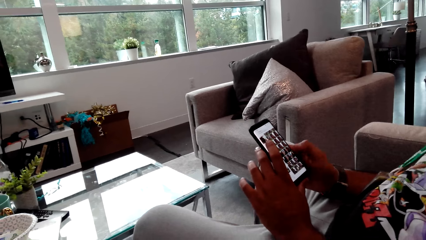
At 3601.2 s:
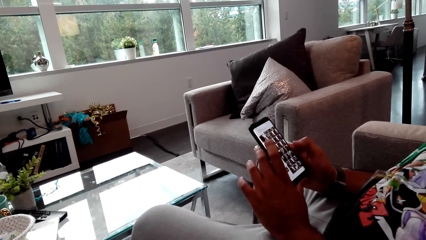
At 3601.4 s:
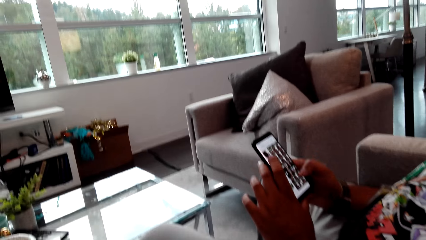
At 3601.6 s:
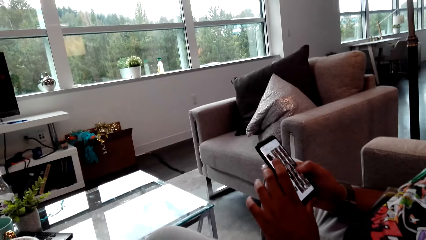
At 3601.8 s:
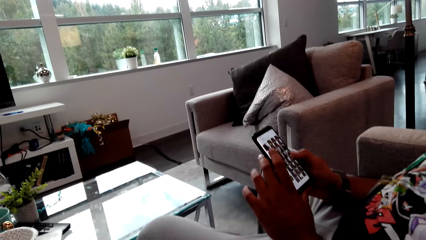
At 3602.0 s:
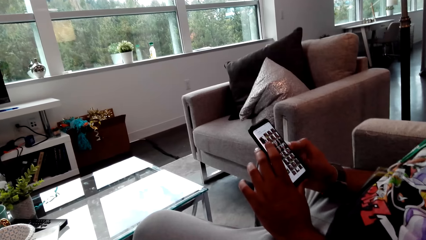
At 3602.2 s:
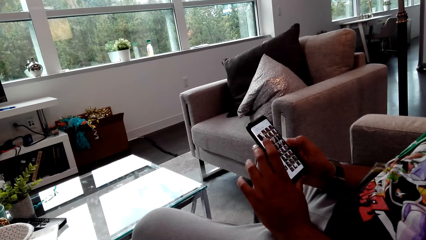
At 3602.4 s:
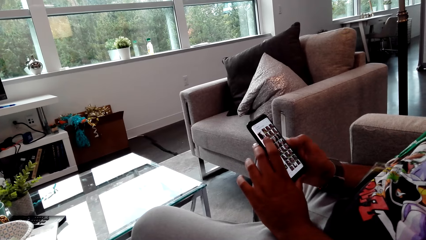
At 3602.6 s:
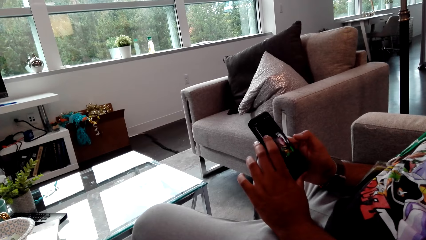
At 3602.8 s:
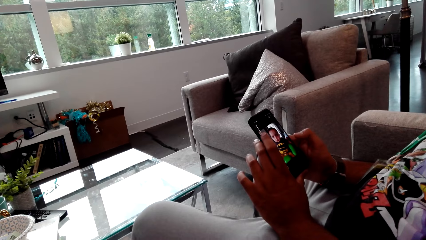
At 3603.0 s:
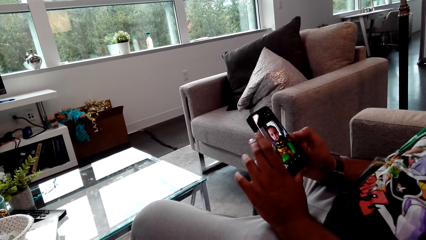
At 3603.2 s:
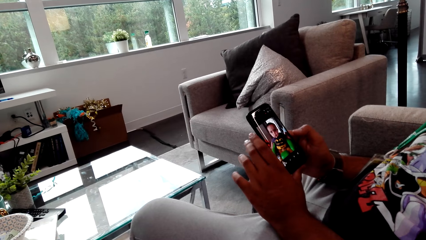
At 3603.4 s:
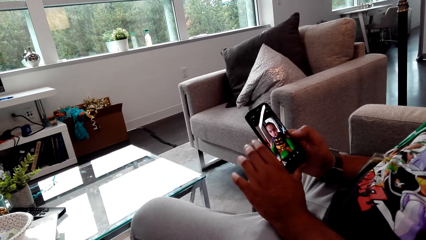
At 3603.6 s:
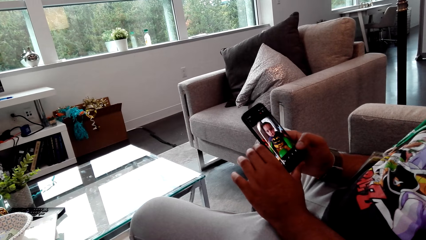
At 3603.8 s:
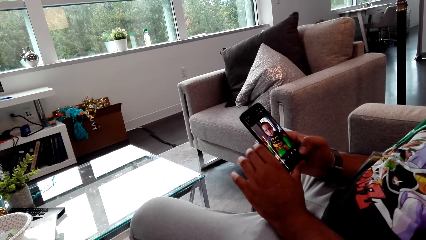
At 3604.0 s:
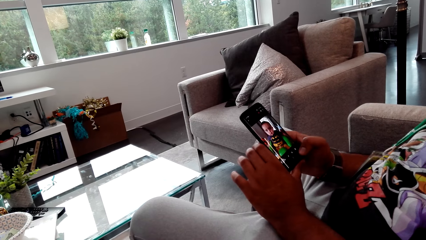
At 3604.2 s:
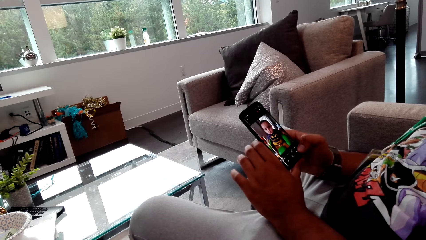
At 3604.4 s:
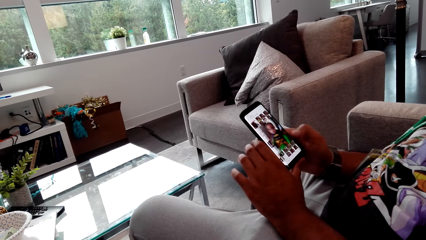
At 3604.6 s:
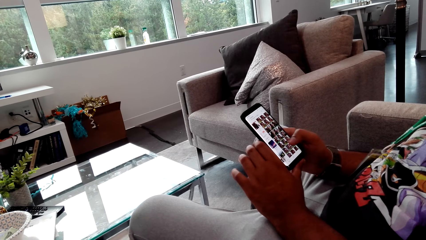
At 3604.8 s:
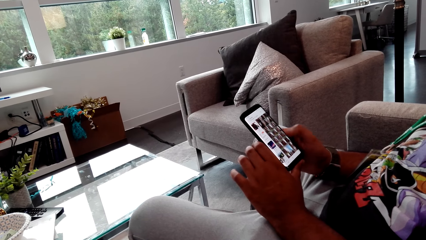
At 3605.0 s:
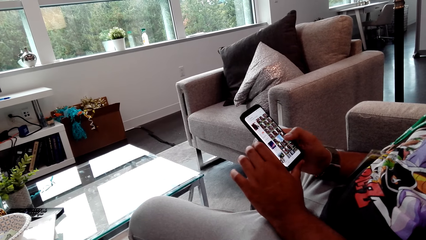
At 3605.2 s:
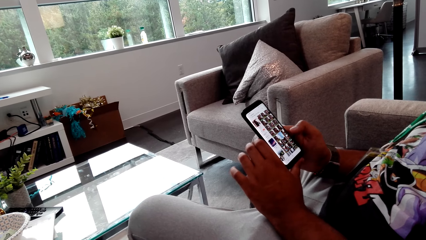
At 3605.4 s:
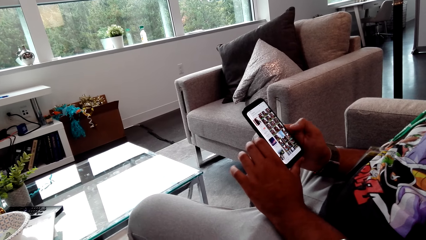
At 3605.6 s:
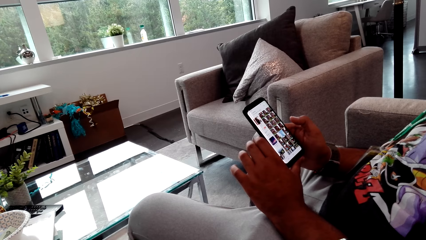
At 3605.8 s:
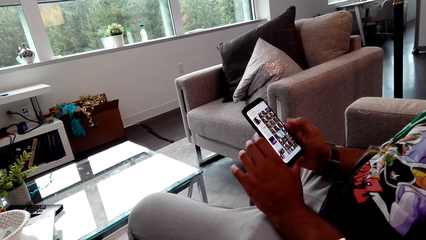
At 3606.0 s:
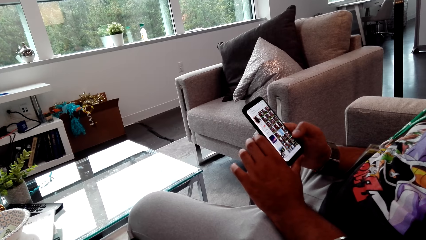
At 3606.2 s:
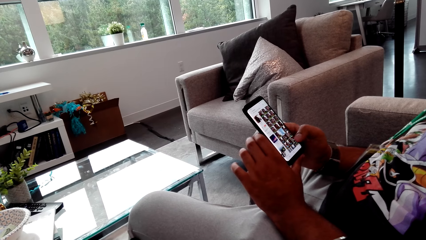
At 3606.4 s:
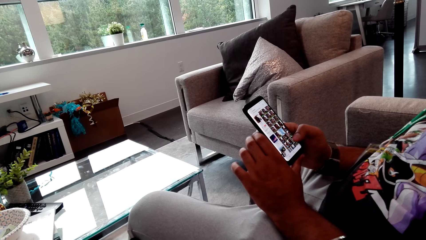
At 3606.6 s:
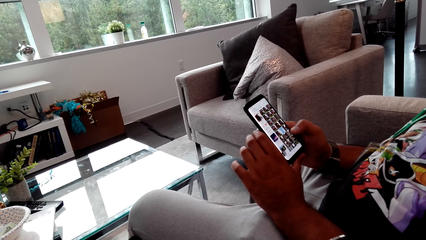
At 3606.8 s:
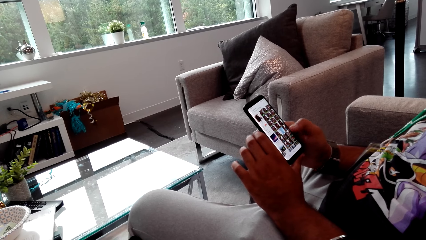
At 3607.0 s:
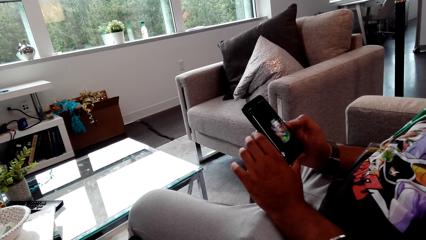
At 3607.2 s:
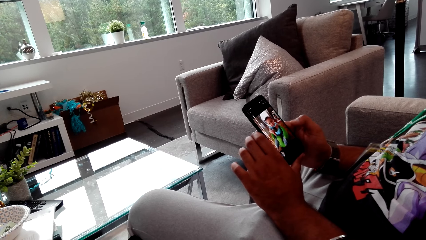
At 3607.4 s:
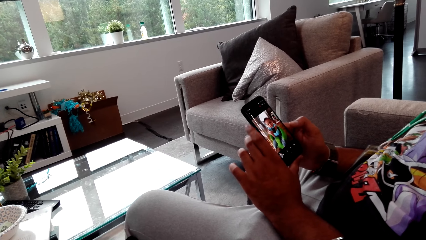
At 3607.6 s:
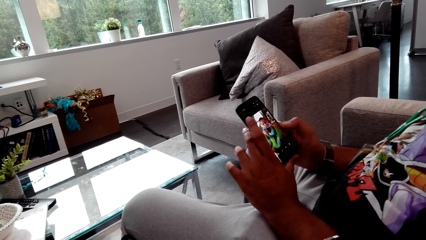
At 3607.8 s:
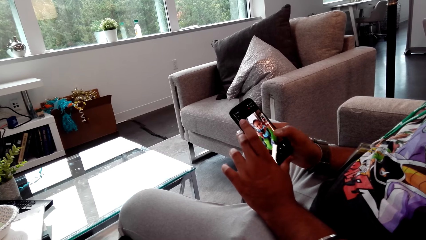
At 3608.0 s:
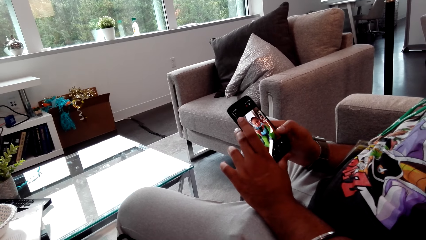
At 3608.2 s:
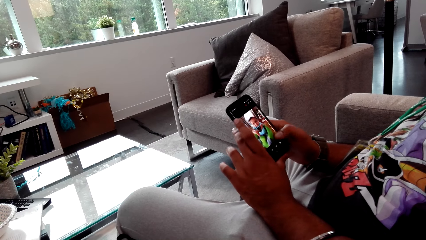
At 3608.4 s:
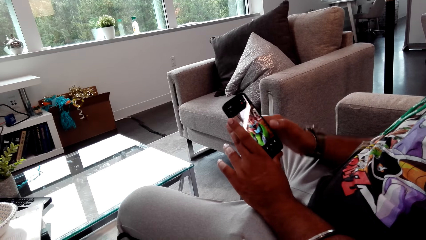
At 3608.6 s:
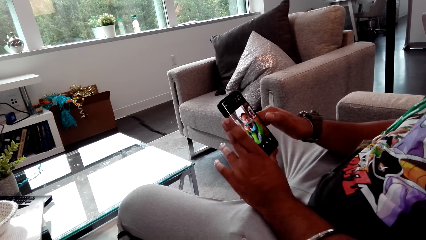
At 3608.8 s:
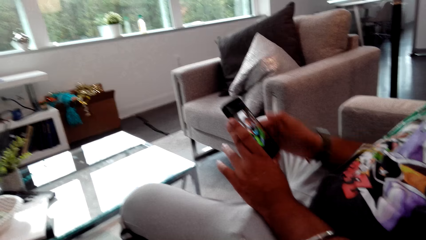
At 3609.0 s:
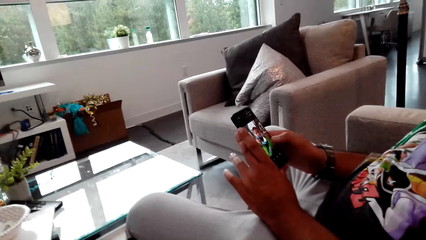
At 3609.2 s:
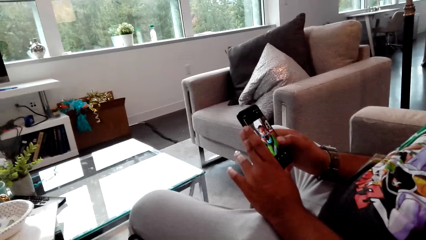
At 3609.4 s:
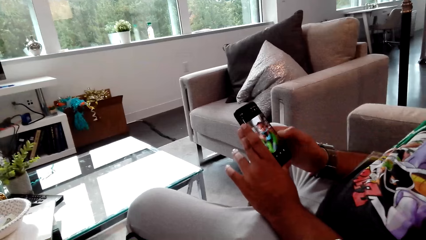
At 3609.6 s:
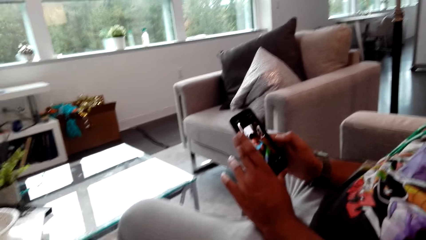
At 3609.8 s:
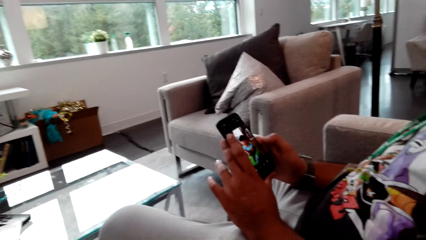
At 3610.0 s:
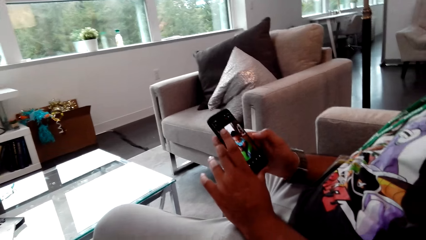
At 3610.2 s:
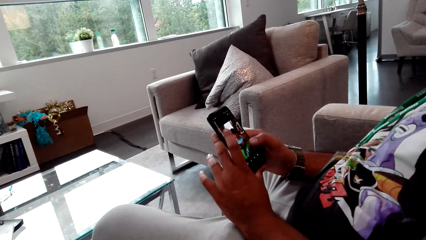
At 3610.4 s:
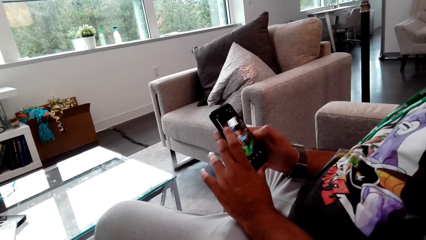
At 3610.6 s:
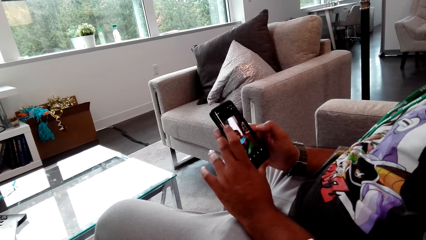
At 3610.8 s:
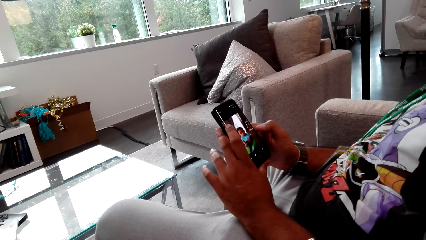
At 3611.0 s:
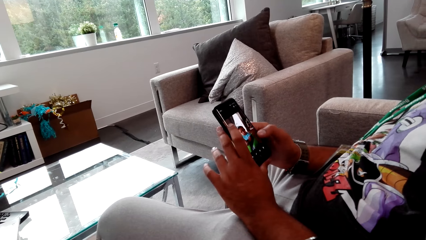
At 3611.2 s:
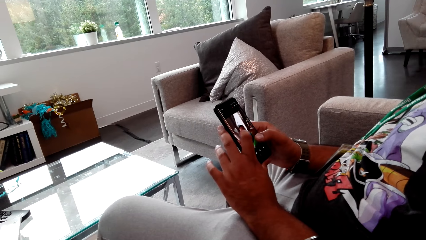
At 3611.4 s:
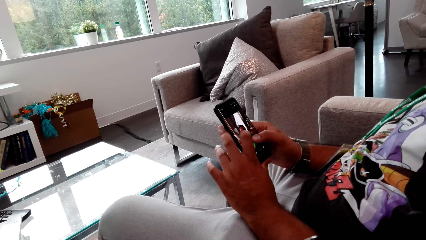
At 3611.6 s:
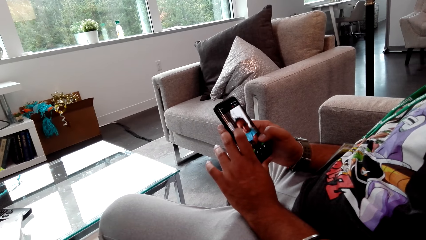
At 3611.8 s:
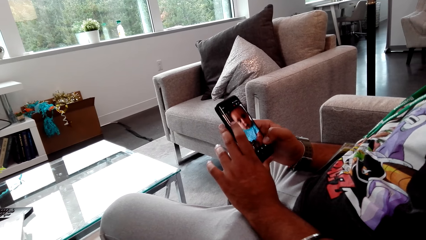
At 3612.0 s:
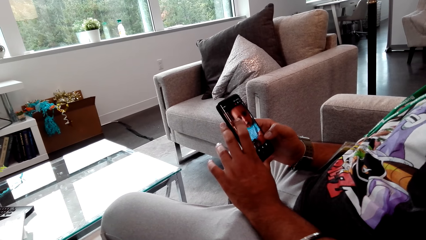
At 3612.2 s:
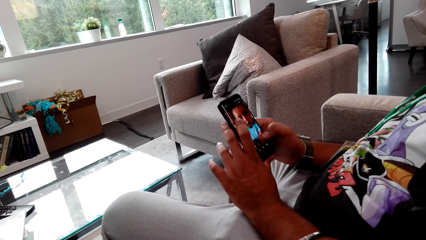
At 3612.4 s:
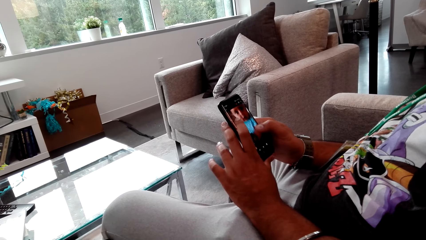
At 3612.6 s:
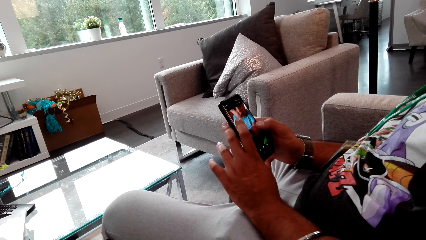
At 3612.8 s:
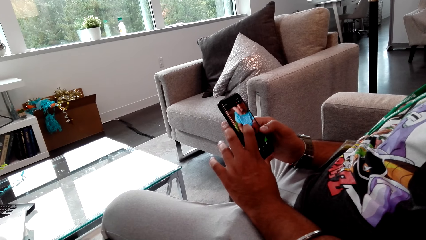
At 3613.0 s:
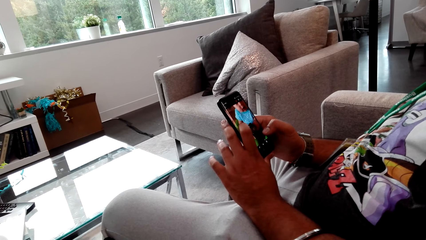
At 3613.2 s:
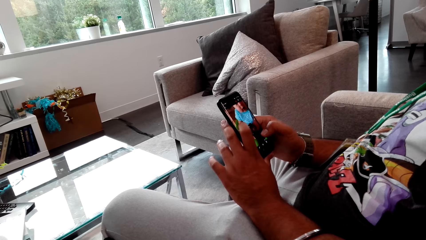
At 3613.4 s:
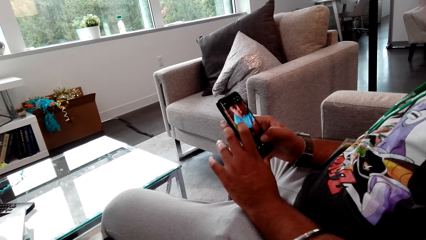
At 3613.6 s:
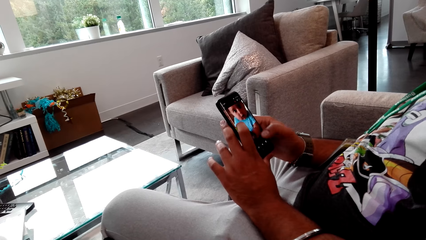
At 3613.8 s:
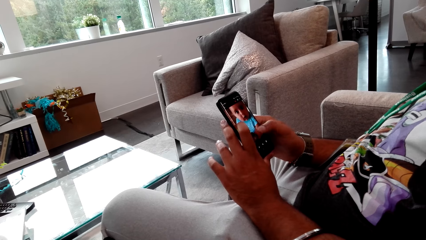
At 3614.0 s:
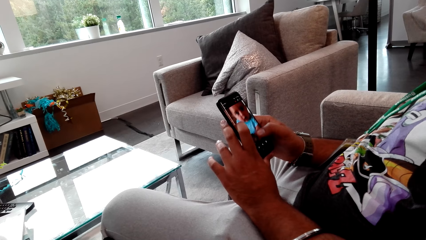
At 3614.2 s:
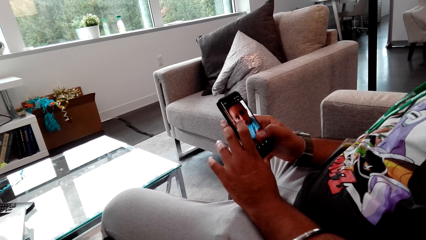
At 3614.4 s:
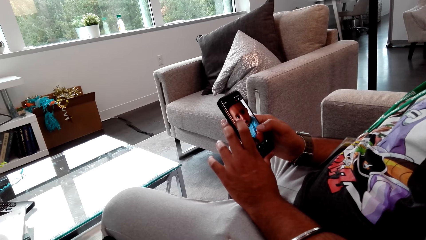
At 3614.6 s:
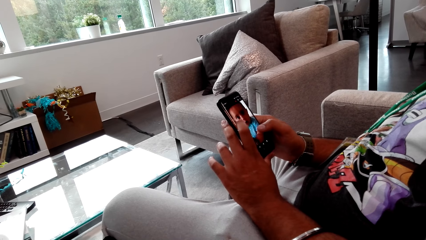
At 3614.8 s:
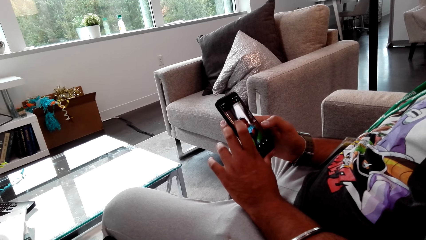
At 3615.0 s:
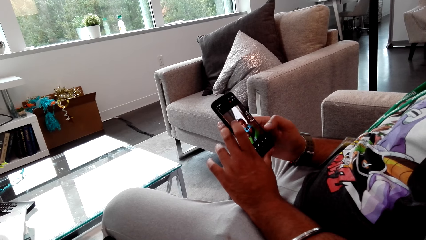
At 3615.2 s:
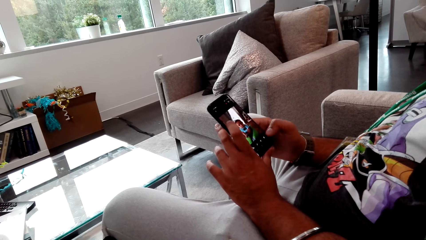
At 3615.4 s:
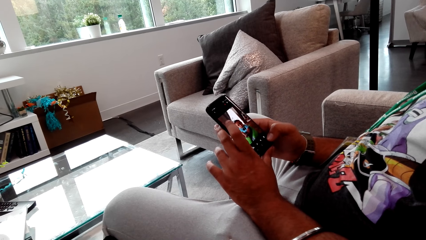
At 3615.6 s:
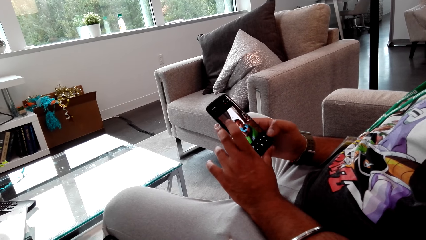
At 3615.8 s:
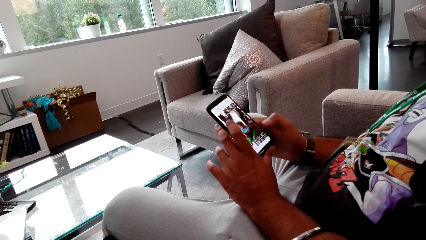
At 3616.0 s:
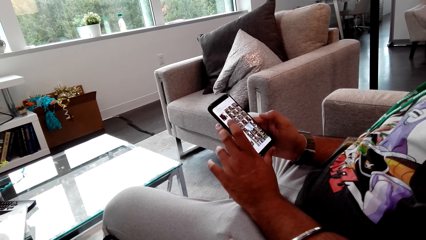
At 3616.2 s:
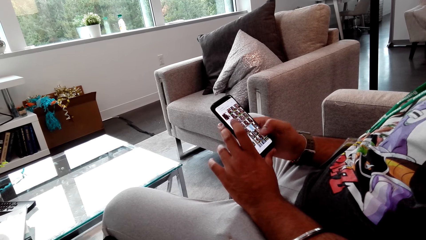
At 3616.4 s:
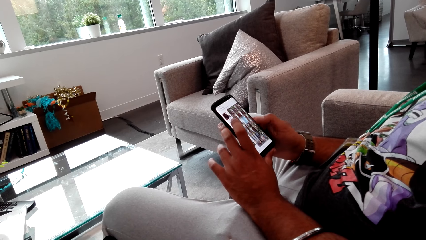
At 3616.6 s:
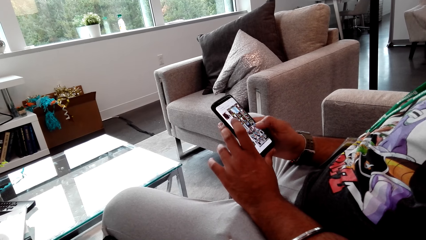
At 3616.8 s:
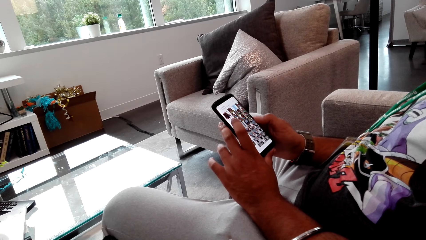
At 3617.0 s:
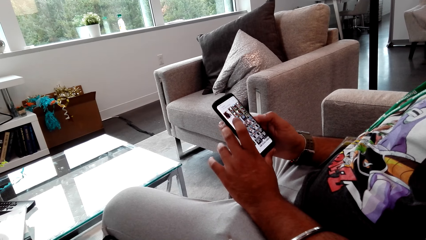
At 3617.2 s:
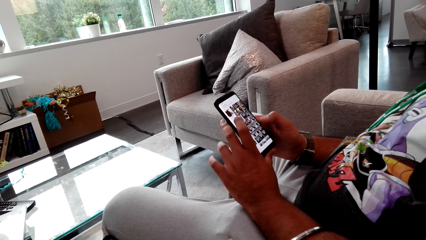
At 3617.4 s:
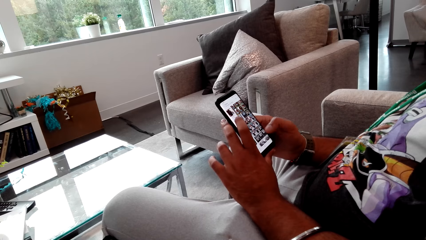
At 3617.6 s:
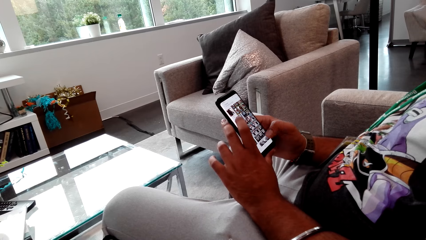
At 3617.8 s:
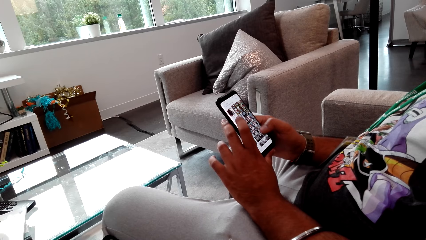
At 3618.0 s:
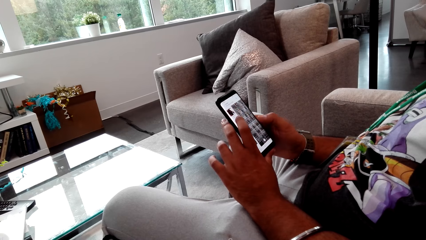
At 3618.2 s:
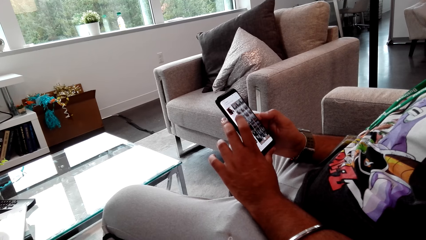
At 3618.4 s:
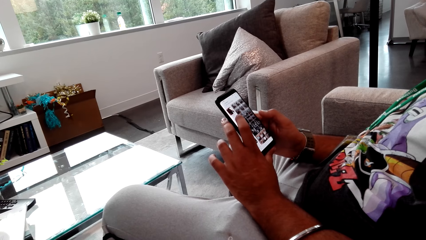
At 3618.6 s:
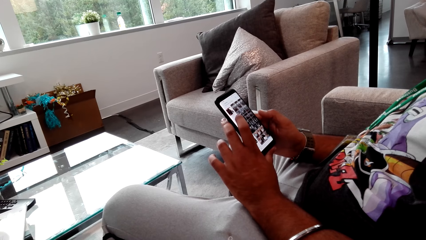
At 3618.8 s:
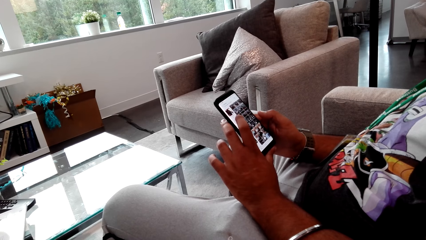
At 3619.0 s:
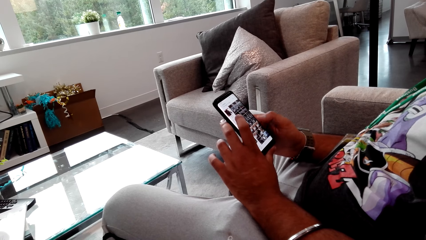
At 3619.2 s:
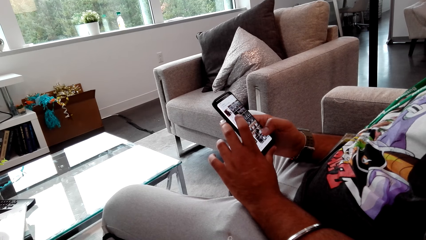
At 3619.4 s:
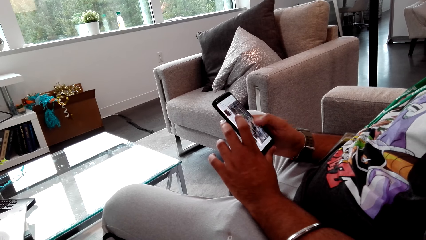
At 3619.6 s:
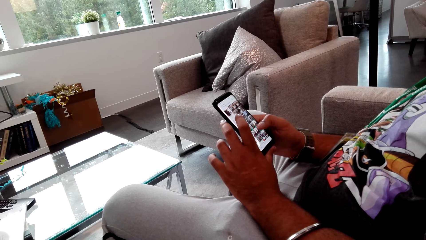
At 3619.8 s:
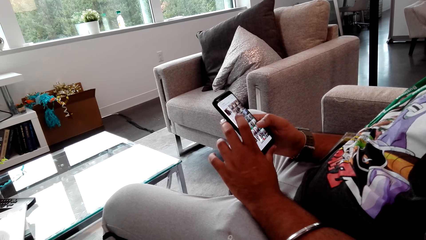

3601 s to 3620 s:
A man talks to the camera wearer.
